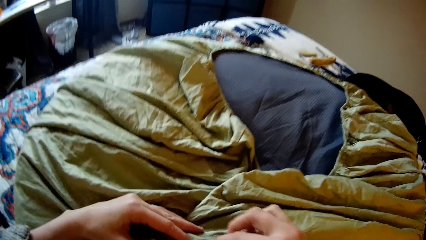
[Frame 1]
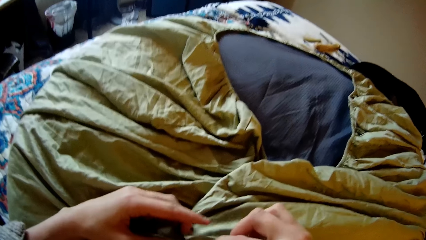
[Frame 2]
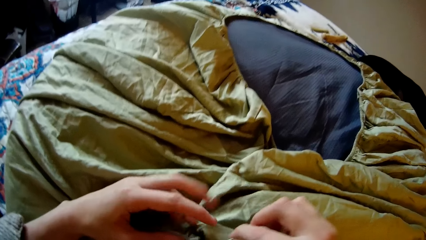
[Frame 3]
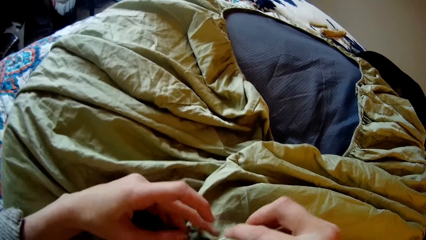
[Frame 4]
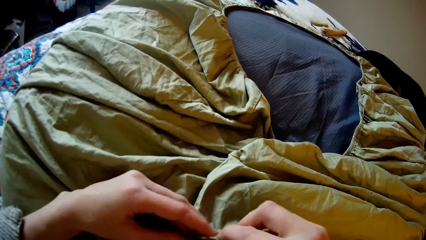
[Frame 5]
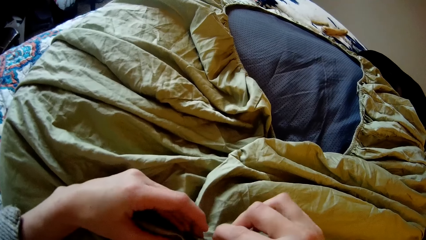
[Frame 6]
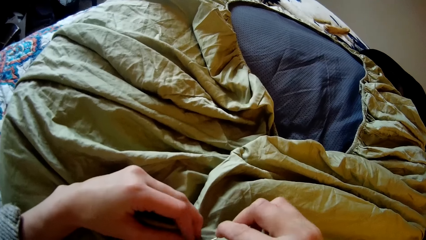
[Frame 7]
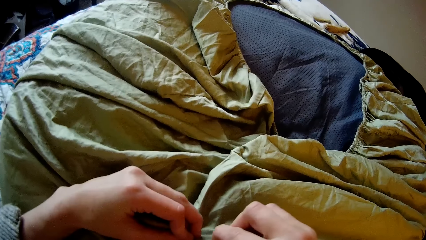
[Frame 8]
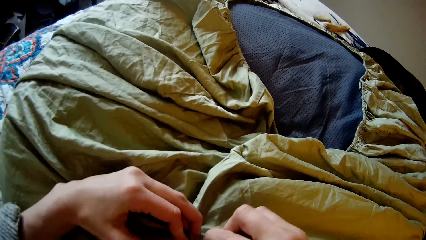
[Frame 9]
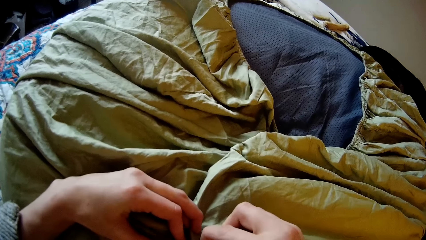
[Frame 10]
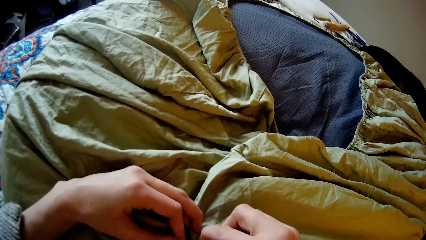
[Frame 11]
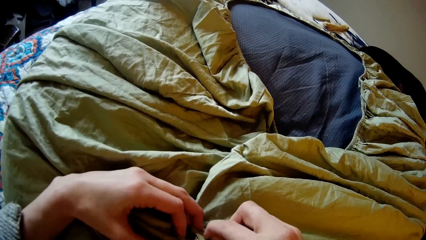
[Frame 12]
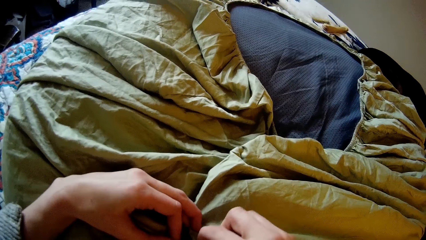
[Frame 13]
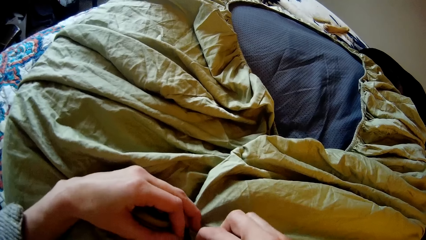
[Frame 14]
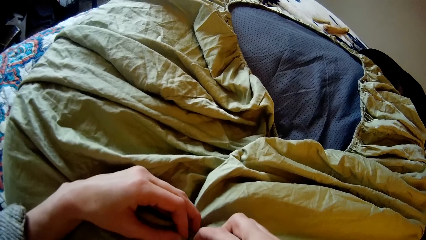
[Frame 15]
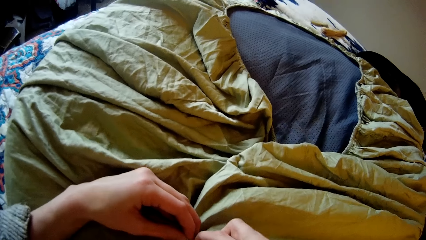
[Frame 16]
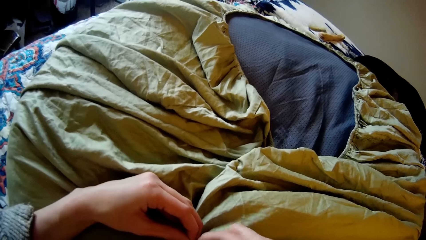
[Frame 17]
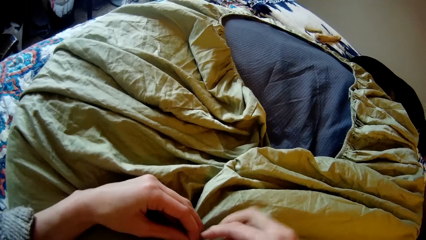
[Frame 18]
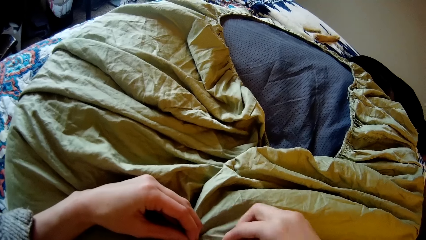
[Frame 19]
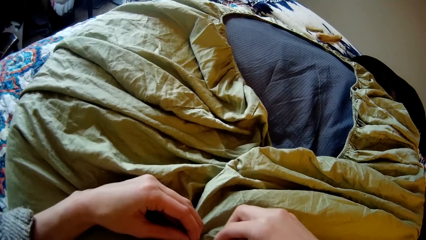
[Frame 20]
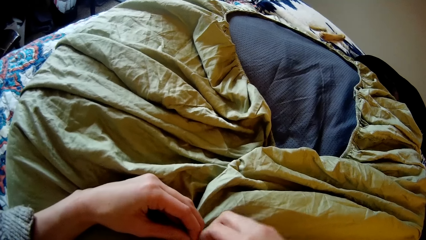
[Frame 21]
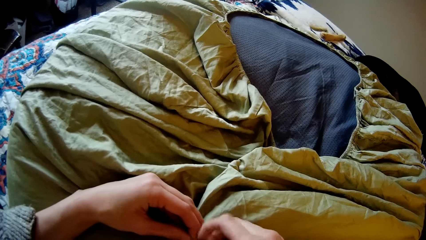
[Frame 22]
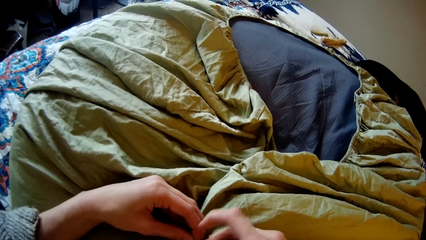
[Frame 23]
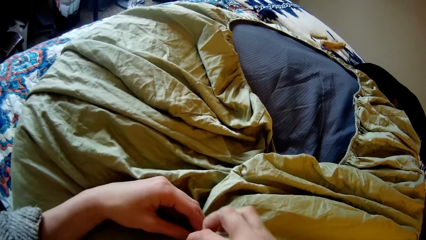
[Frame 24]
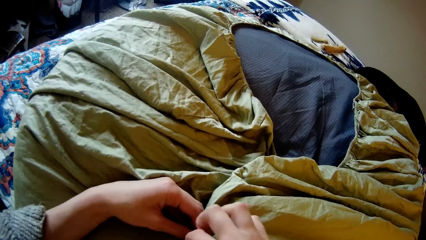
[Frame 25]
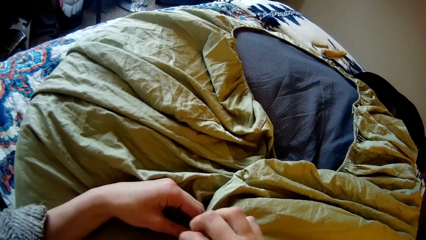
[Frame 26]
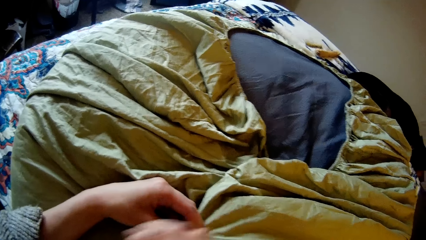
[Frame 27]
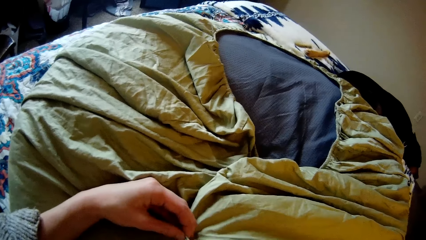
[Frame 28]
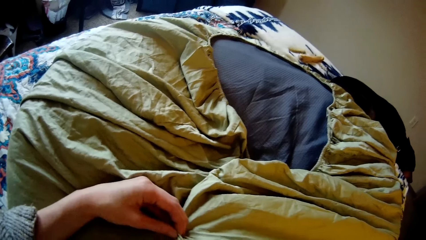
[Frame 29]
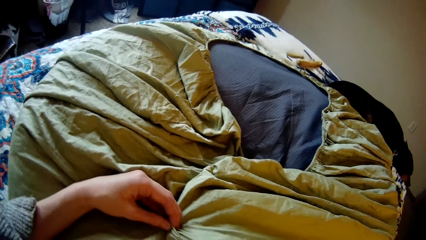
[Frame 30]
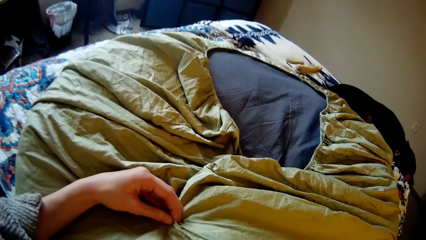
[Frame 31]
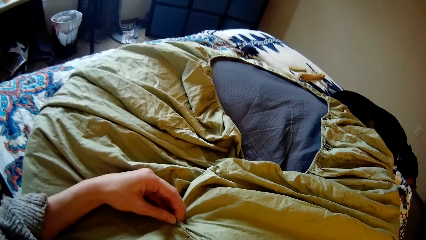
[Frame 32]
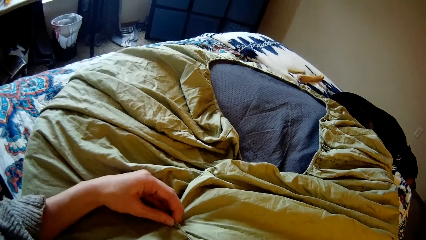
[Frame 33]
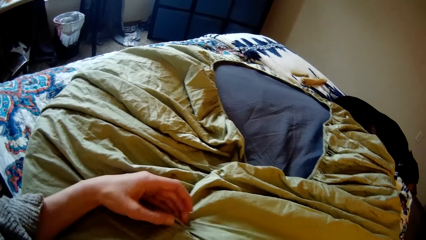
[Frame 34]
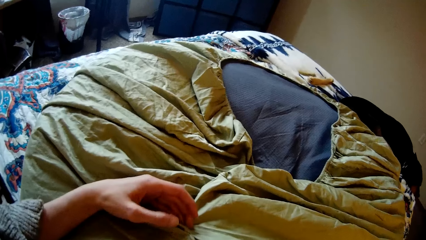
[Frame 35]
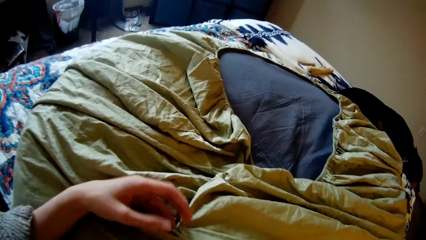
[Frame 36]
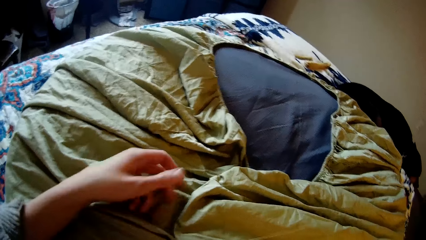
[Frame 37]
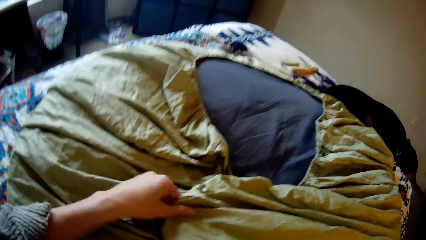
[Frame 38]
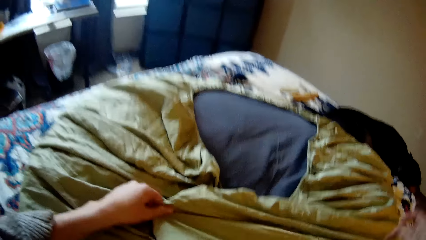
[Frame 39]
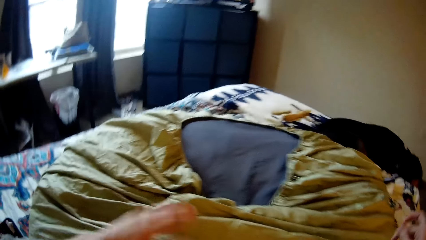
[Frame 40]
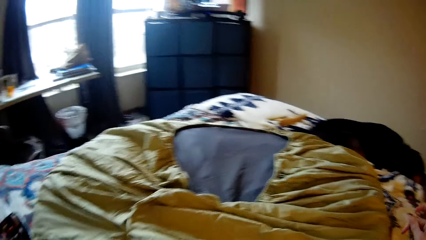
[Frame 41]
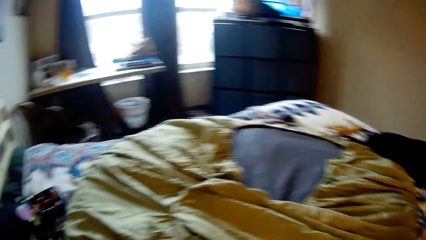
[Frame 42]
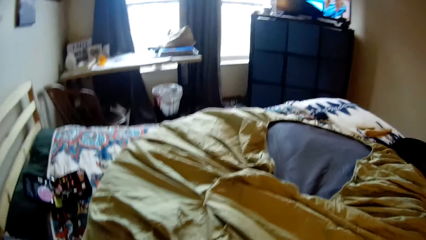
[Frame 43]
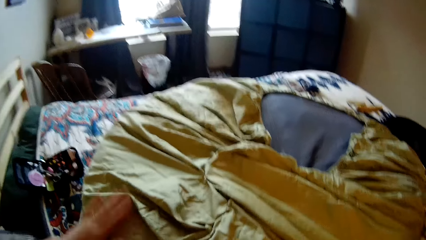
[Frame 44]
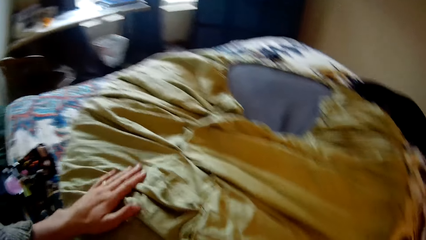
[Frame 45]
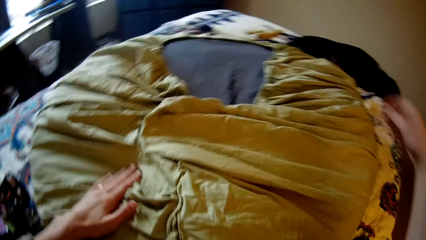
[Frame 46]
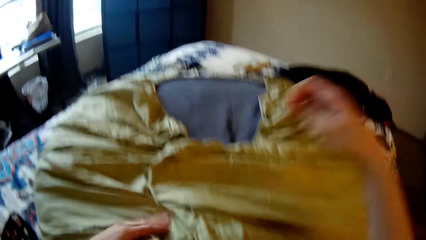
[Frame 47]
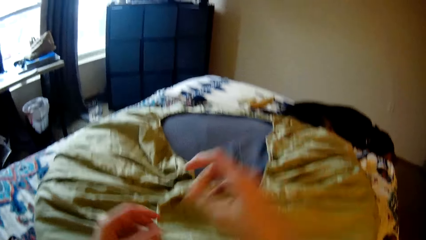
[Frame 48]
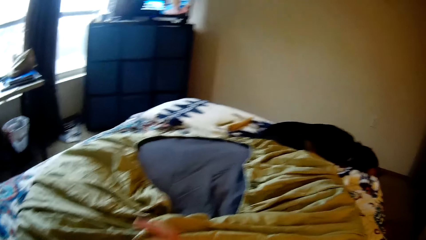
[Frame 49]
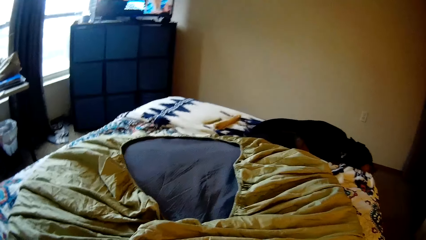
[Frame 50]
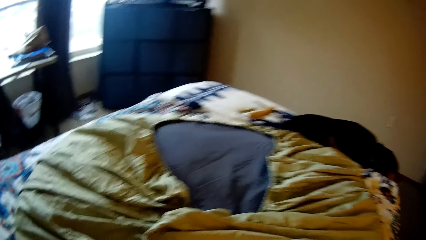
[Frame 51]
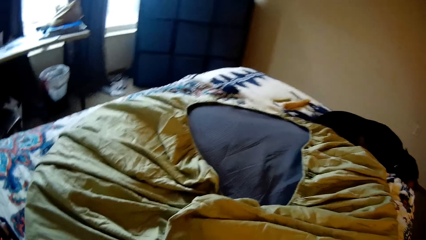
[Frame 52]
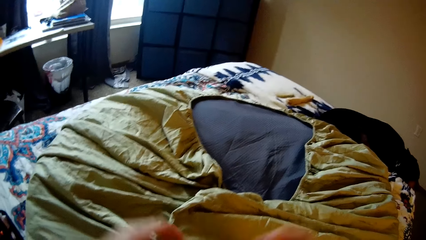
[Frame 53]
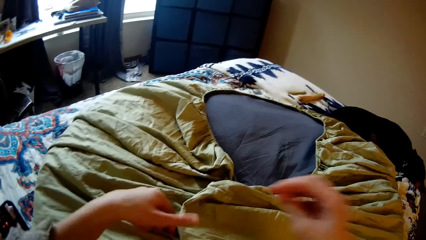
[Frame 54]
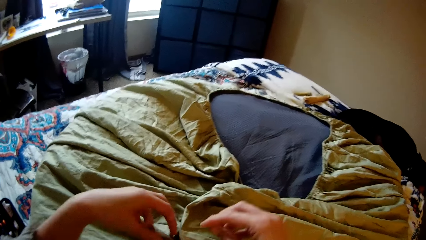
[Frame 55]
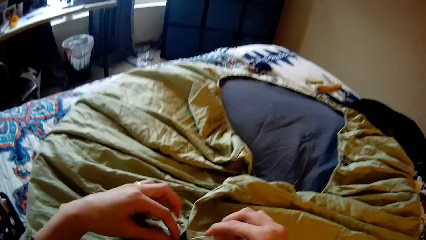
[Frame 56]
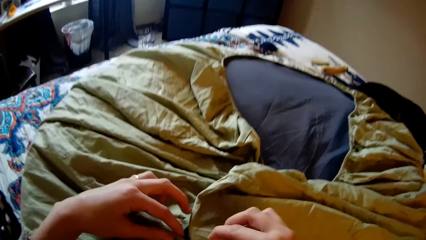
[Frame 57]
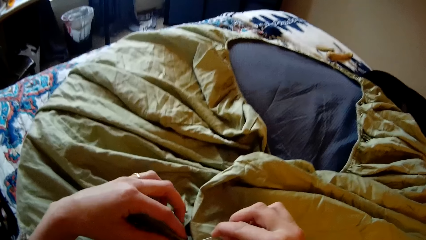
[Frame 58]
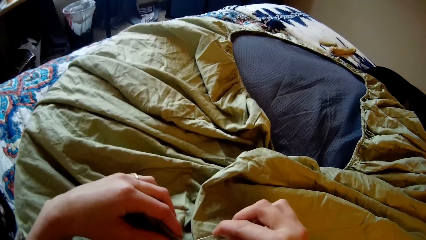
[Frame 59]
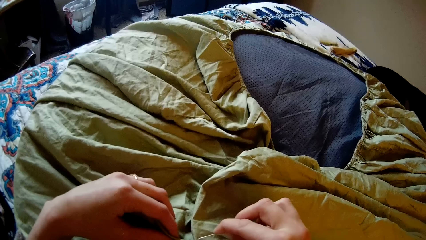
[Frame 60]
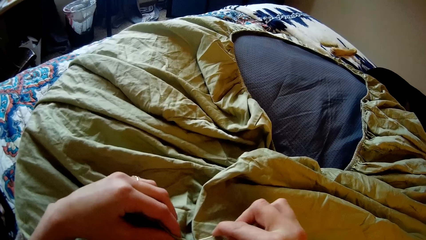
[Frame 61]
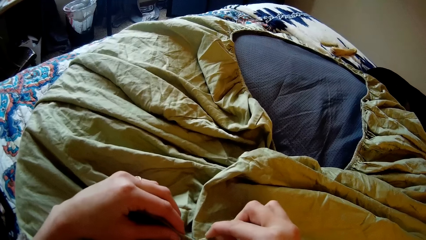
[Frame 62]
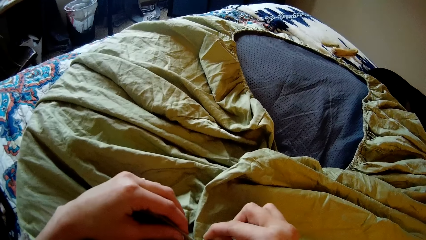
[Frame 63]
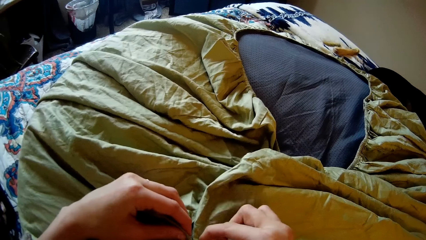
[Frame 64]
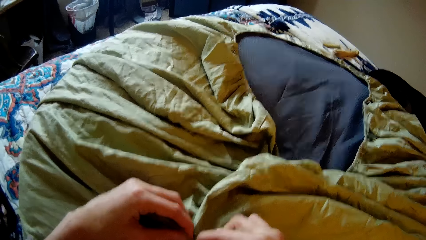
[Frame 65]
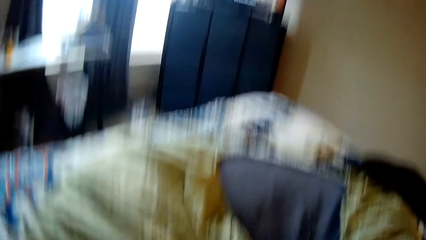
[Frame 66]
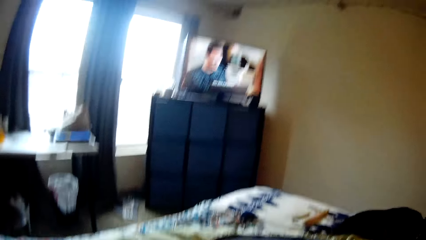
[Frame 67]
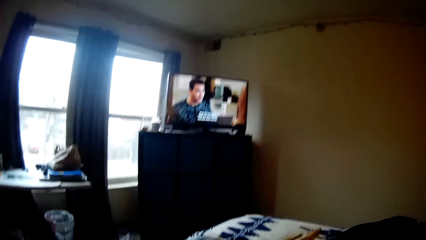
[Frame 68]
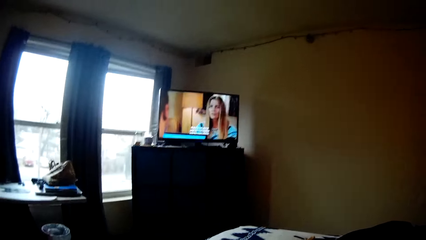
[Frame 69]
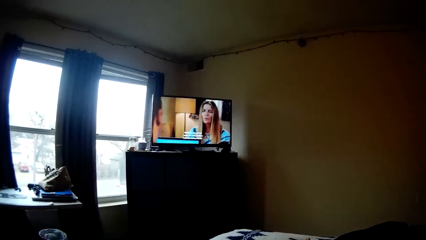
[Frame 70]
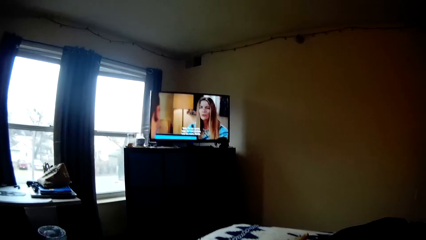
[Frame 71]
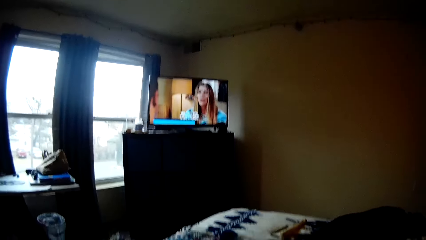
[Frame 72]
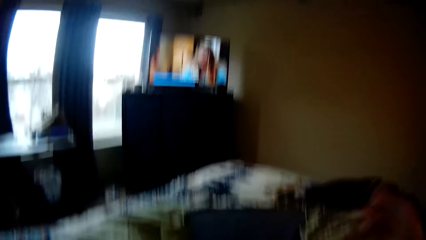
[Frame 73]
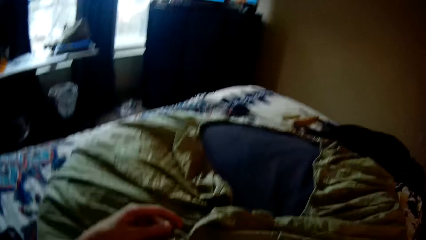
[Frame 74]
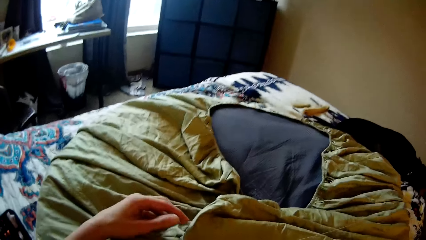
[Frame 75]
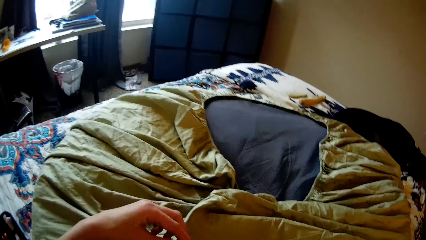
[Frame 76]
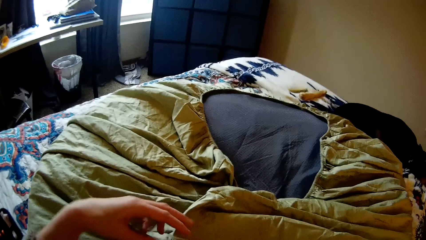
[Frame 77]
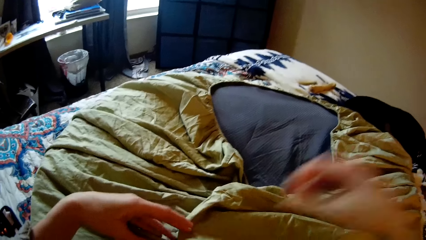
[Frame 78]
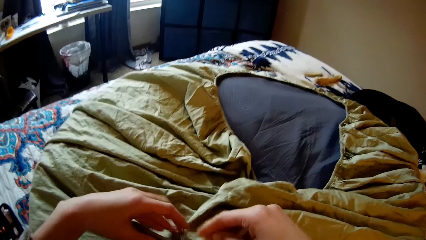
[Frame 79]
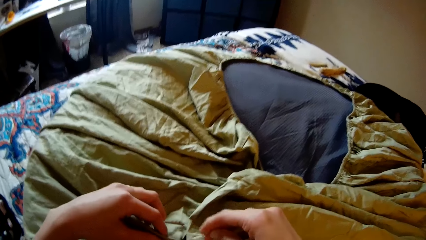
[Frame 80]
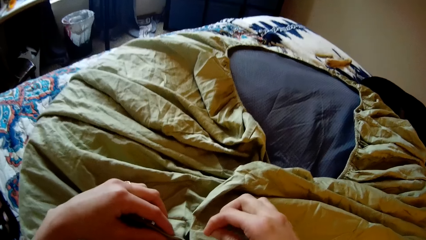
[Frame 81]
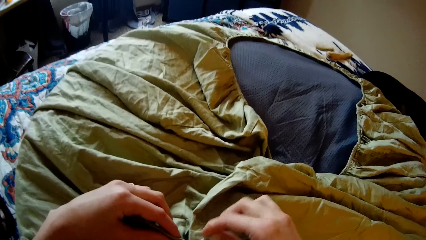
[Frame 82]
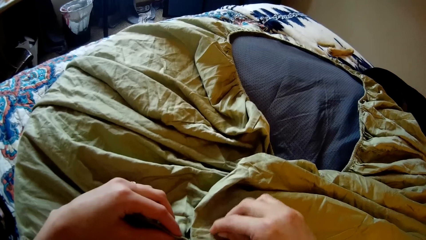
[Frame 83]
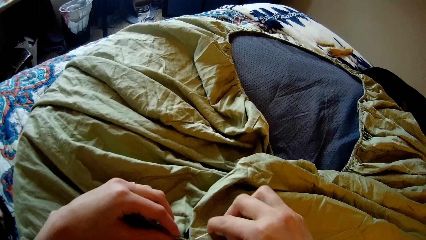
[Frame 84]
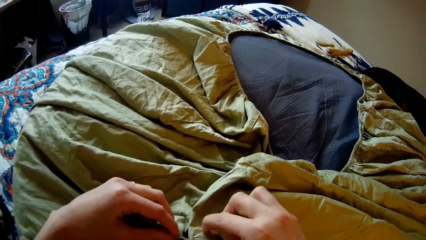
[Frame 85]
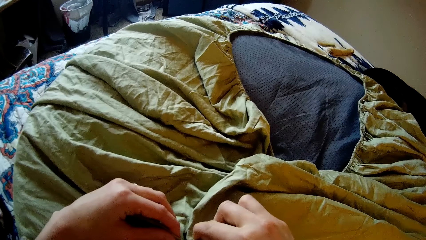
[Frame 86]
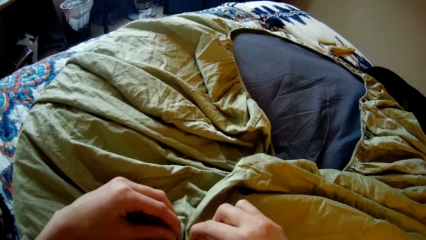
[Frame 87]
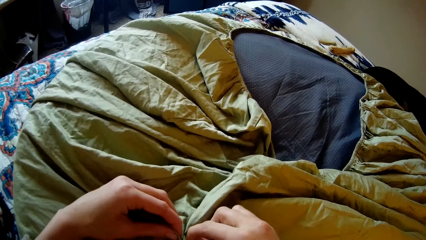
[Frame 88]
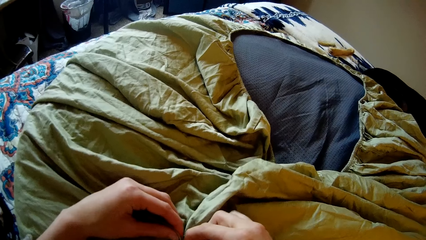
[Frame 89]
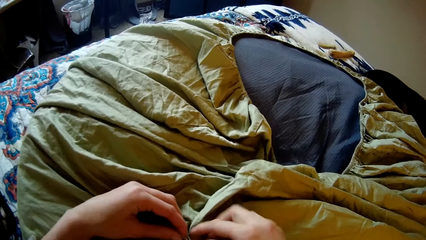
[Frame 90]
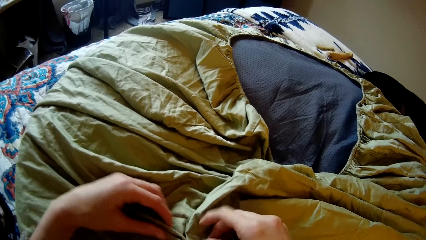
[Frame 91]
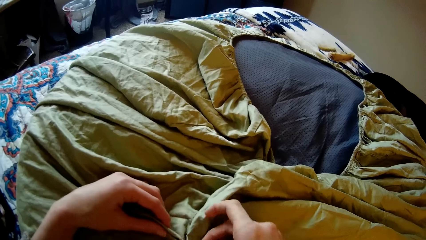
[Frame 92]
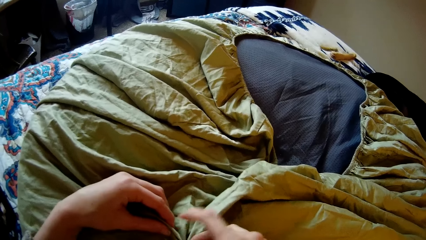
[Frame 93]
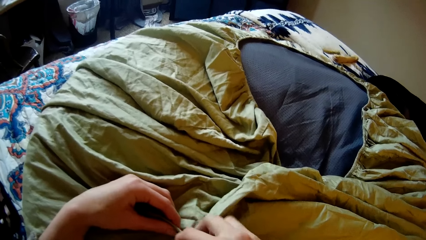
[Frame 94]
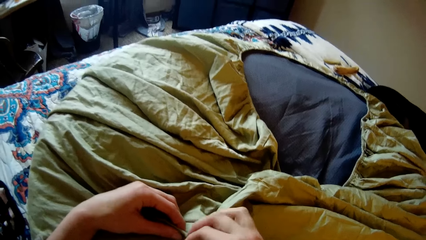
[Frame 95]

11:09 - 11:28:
The camera wearer aligns the bedsheet or bean bag. She sews the bean bag with the needle and thread in her right hand. She stretches the thread. She adjusts the bean bag with her left hand. She aligns the bedsheet. She stretches the thread. She sews the bean bag with the needle and thread in her right hand. She looks up at the television. She stretches the thread. She sews the bean bag with the needle and thread in her right hand.
